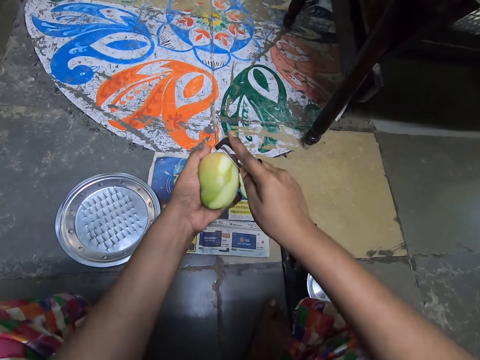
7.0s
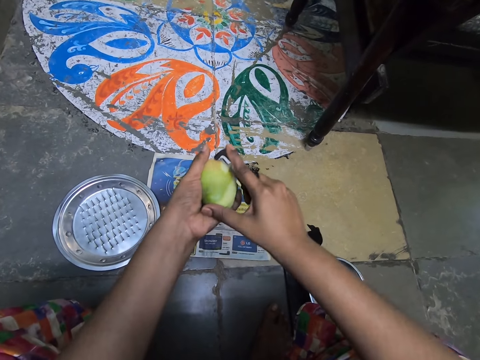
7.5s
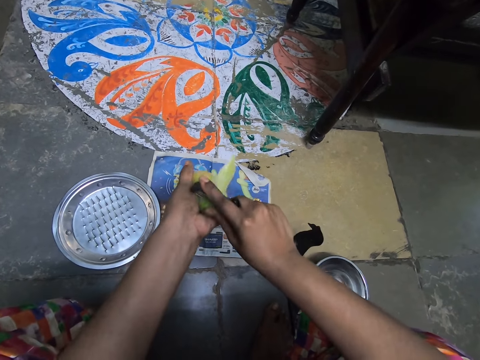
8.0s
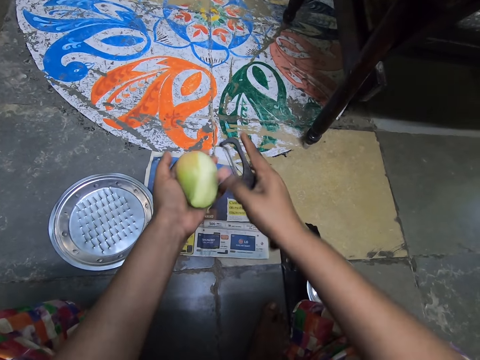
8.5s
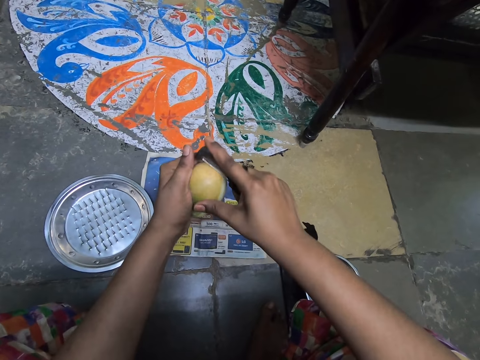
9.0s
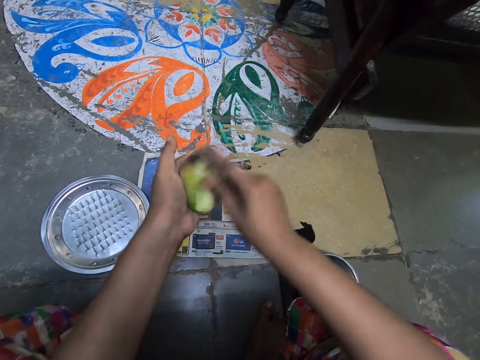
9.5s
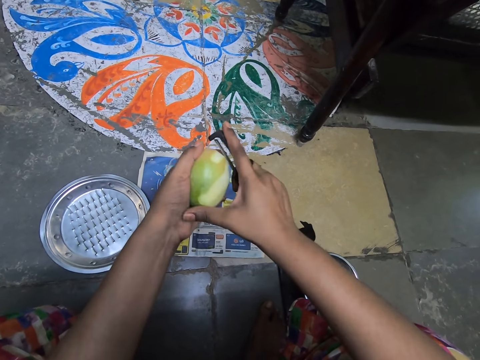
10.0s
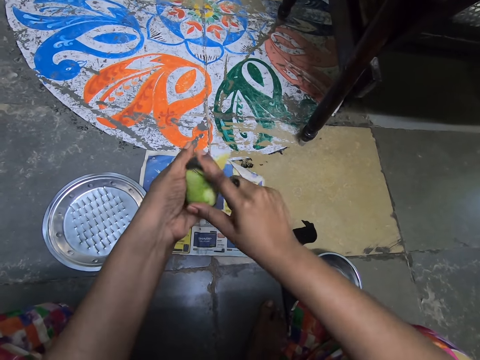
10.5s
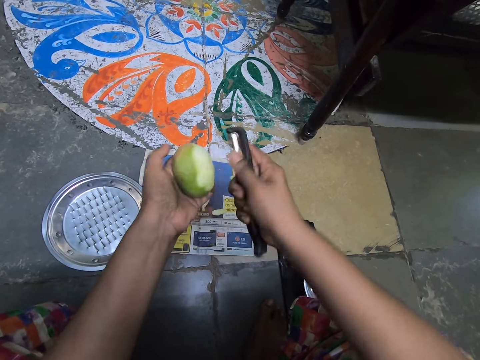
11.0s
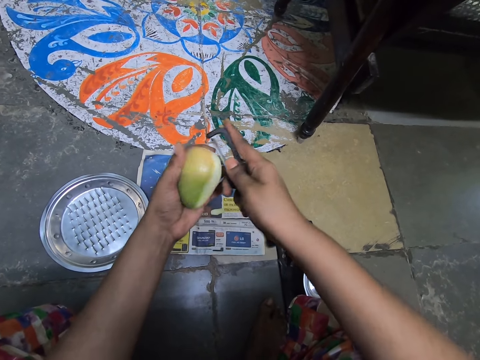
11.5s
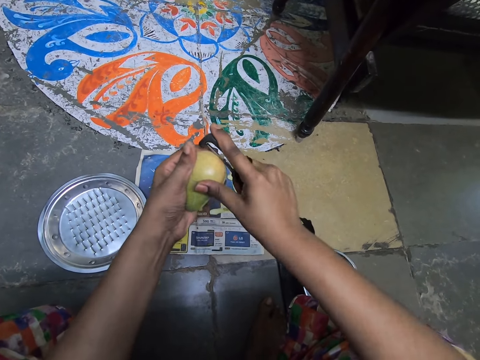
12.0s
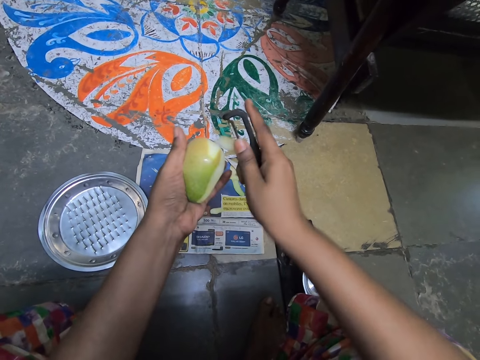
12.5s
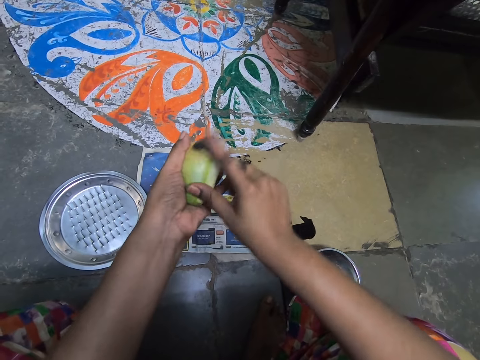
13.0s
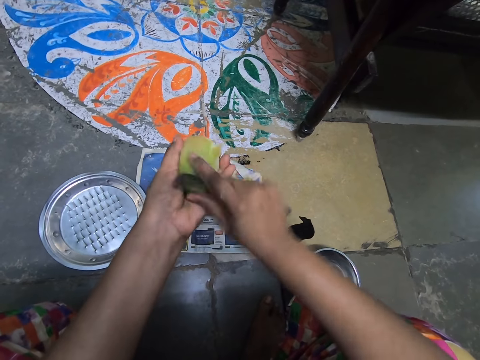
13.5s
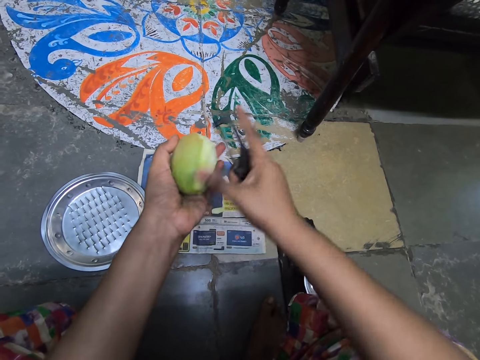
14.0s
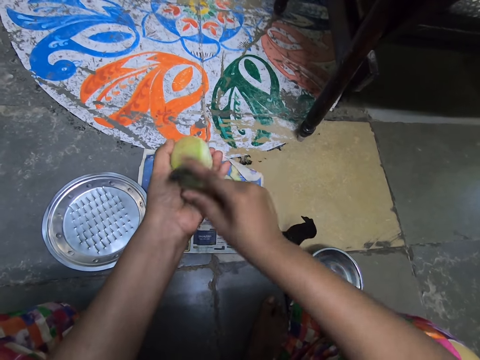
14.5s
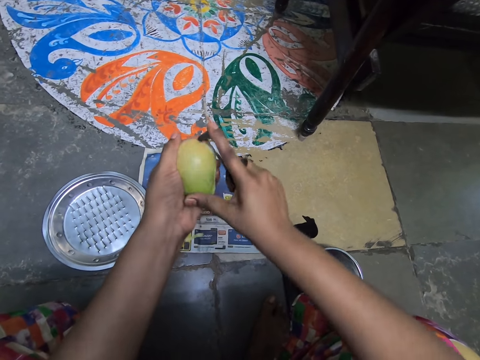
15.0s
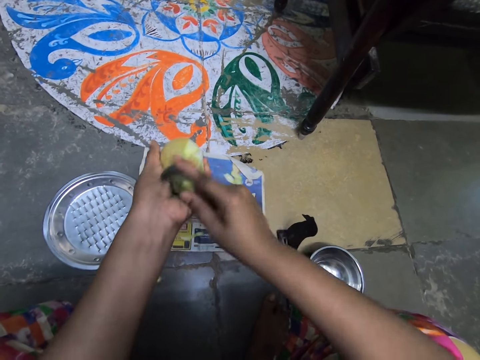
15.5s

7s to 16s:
The camera wearer peels the mango with a knife. They drop the peel on the paper.

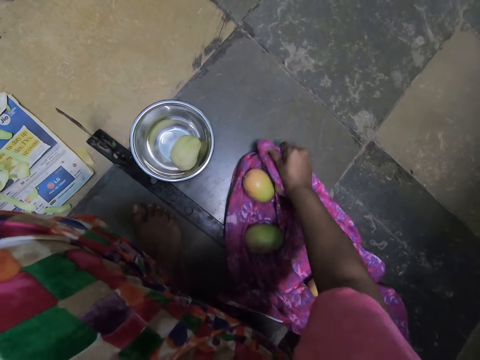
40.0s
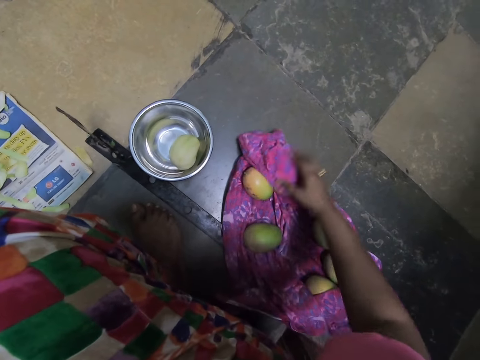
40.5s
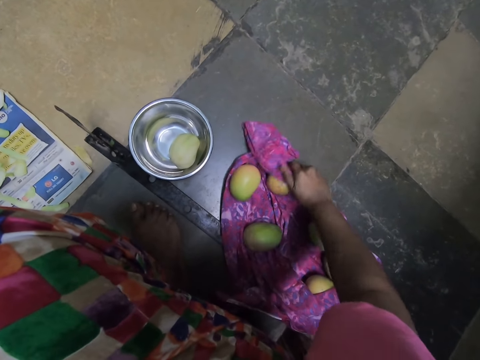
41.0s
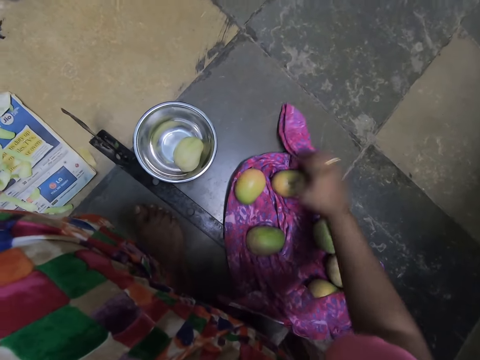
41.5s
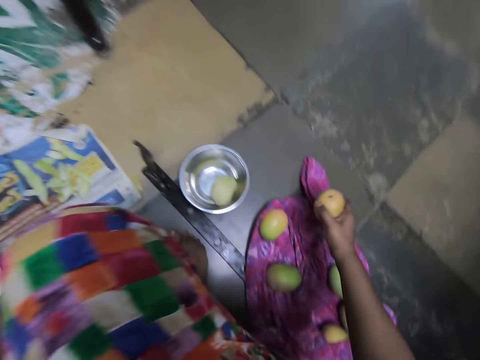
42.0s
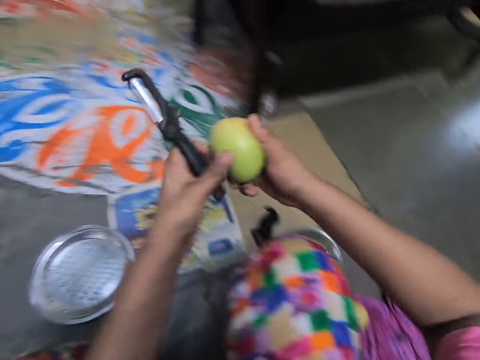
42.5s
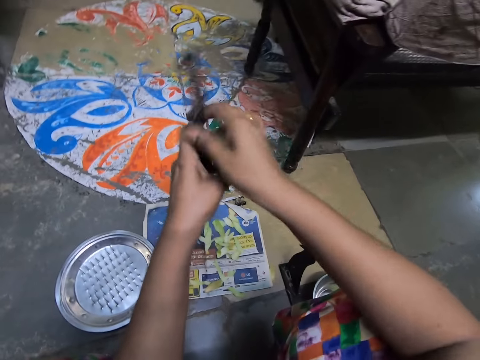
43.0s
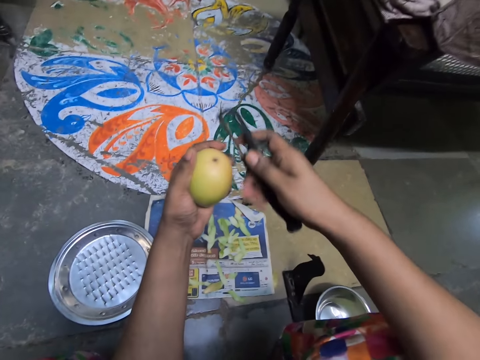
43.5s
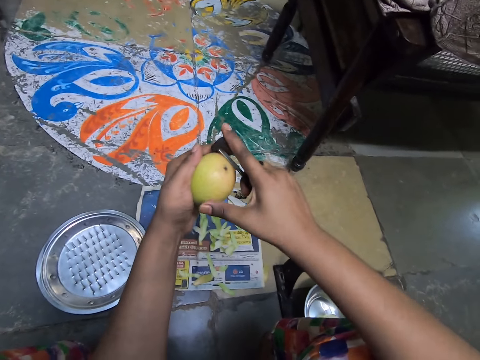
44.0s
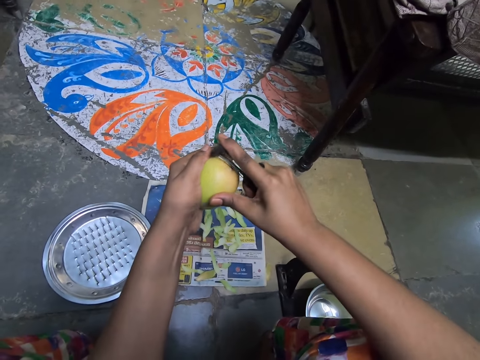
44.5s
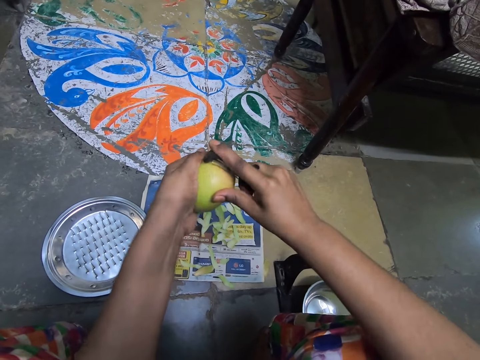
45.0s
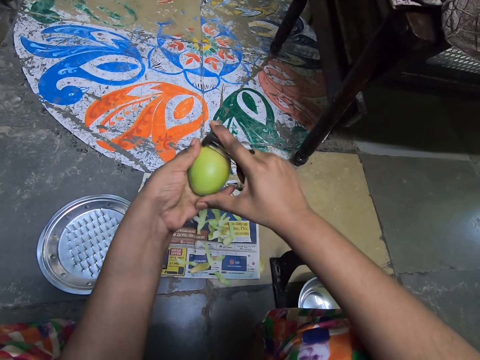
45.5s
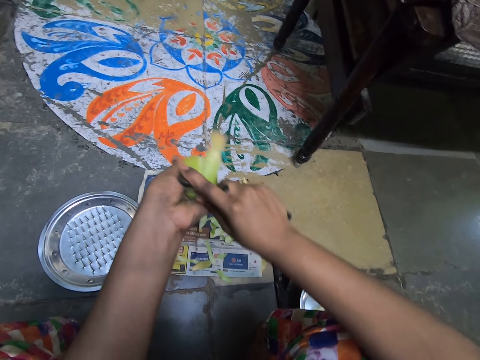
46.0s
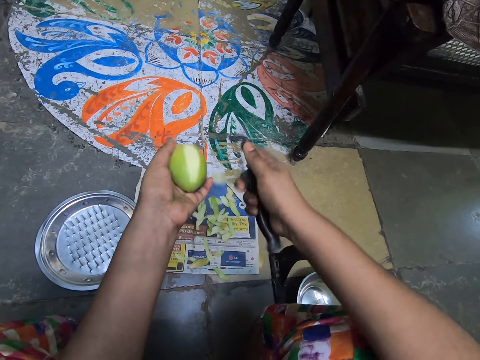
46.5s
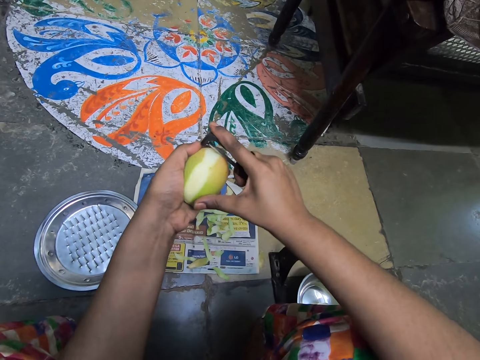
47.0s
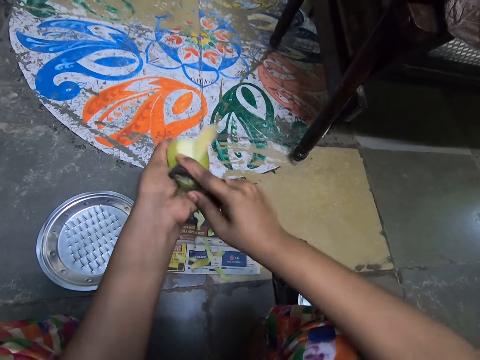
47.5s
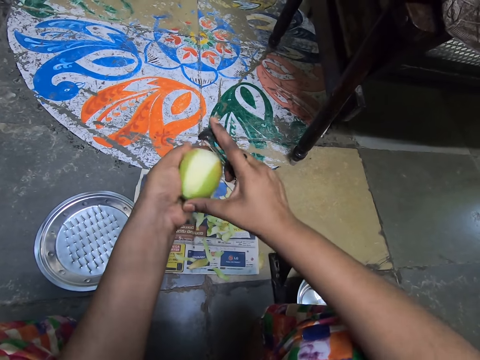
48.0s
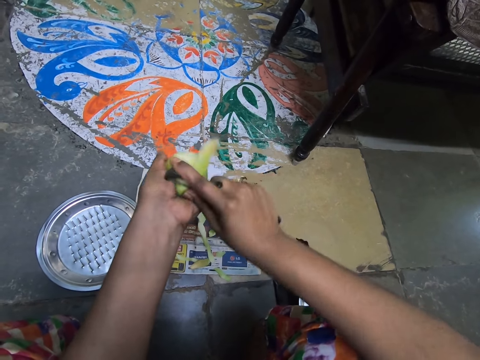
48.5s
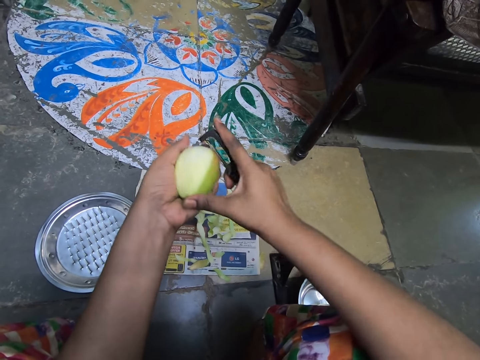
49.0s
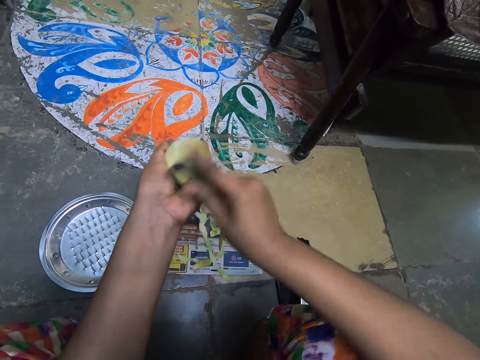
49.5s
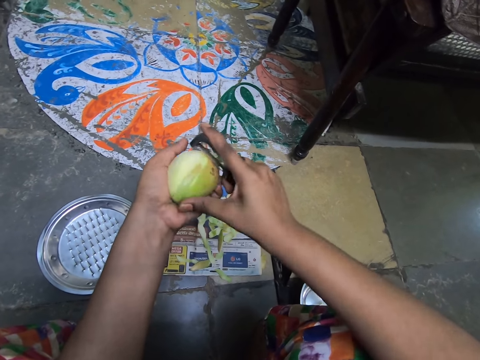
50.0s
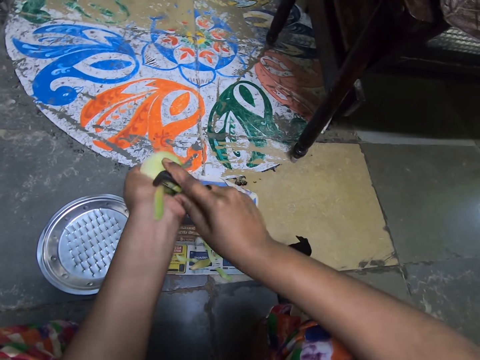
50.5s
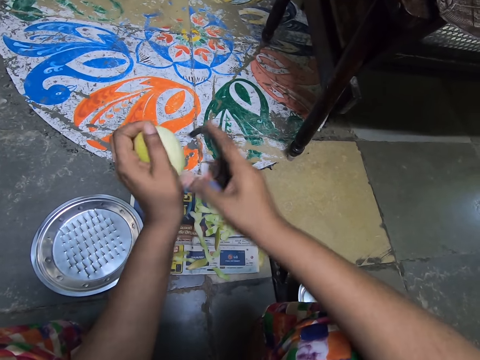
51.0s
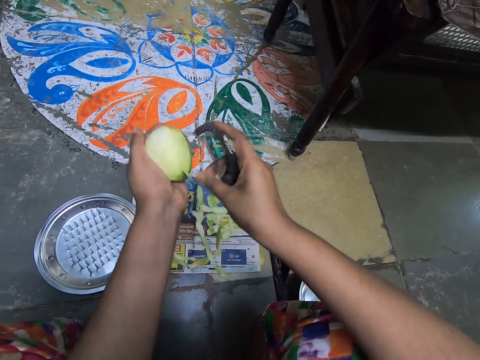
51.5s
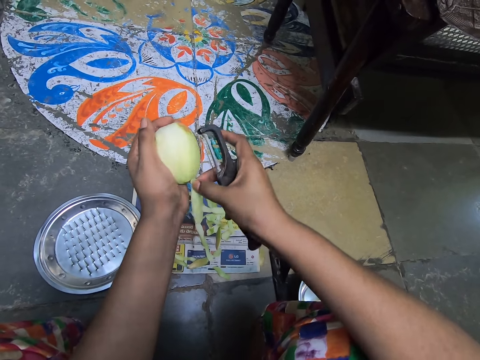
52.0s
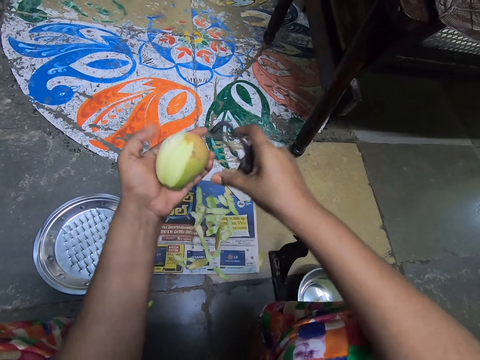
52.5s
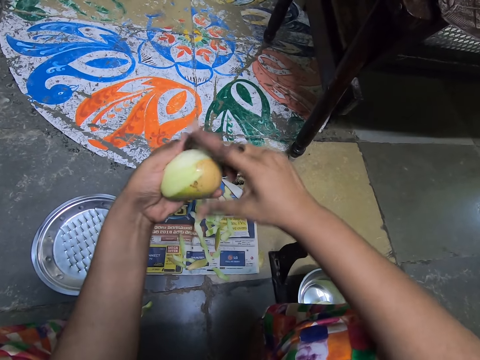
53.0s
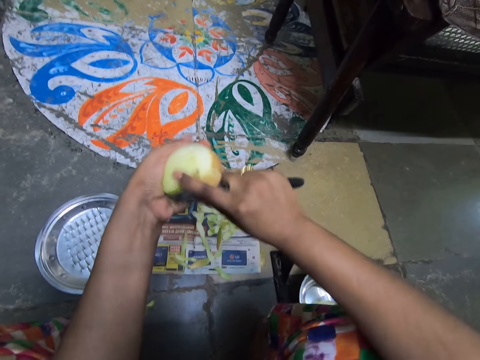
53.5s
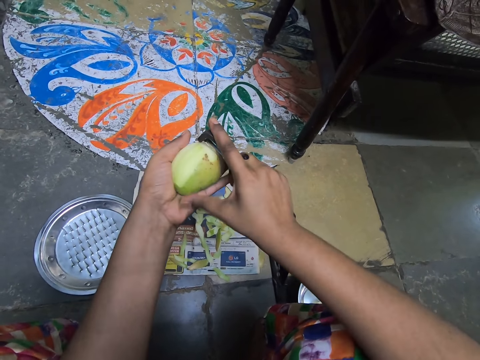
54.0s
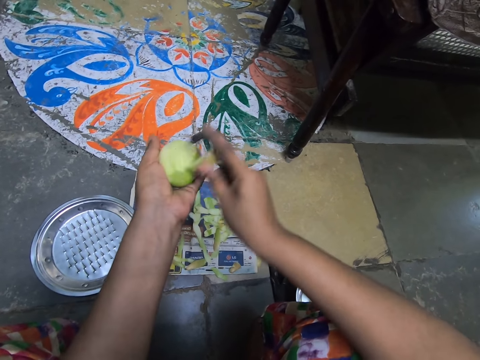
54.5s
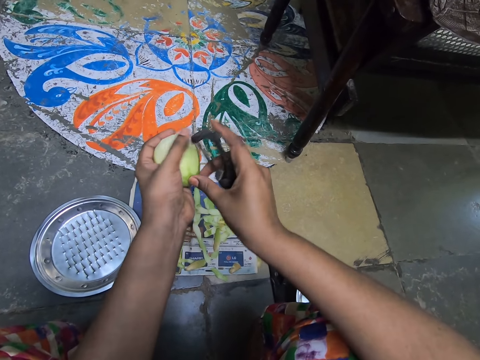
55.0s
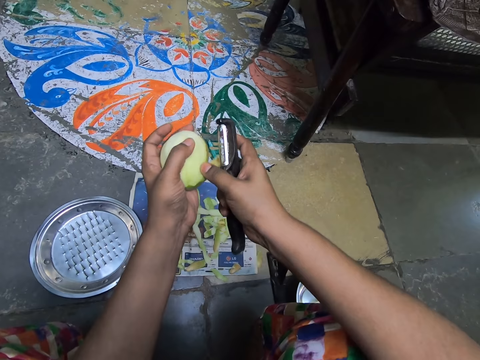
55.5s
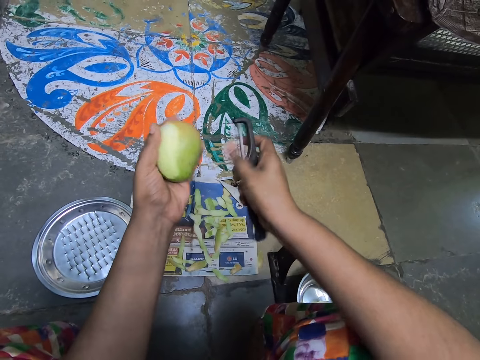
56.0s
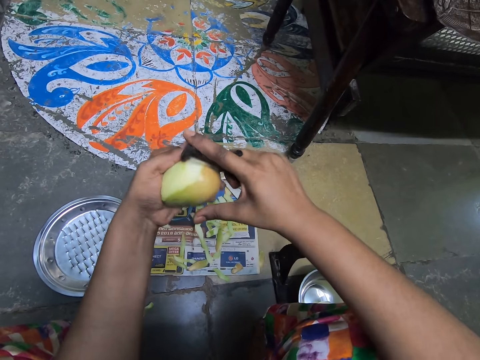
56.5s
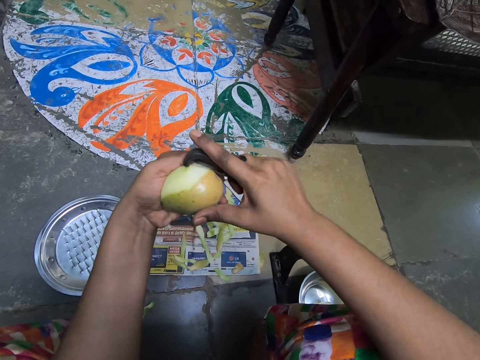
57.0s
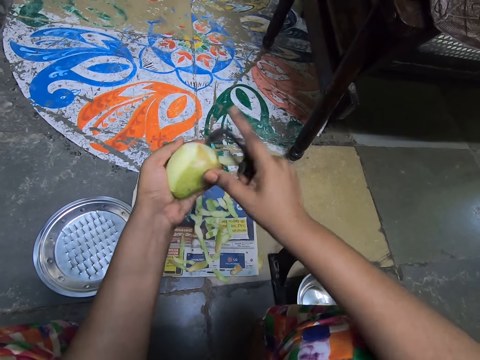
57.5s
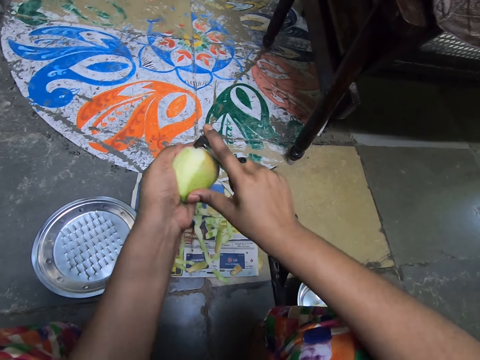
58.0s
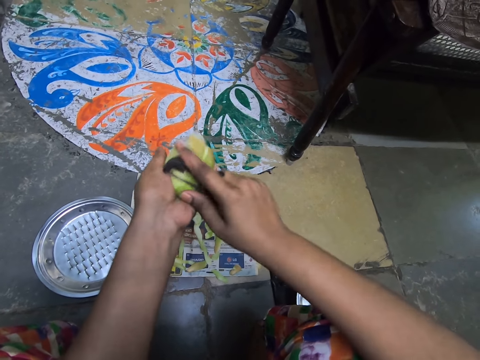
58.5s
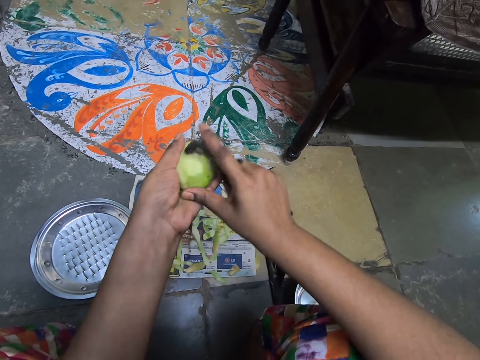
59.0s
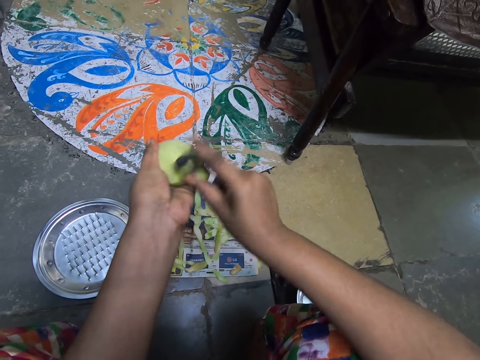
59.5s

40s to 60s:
The camera wearer drops the cloth on the floor with her right hand. She picks the mango from the cloth on the floor with her right hand. She passes the mango from her right hand to her left hand. She passes the peeler or knife from her left hand to her right hand. She peels the mango in her left hand with the peeler in her right hand. She drops the peel on the paper. She pulls the peel with her hand and drops the peel on the paper. She peels the mango with the knife. She pulls the peel with her hand and drops the peel on the paper. She peels the mango with the knife.
